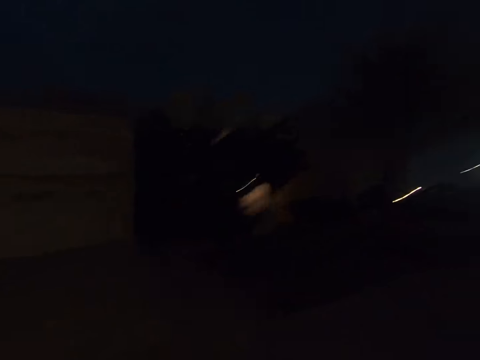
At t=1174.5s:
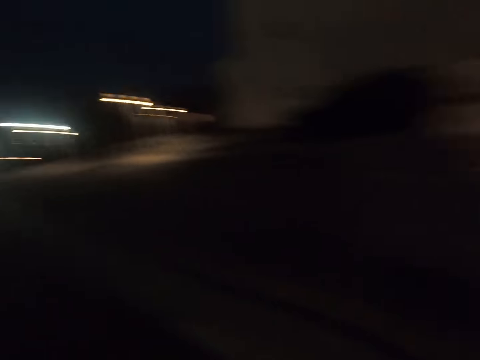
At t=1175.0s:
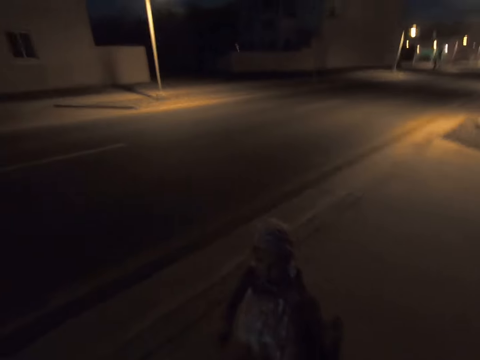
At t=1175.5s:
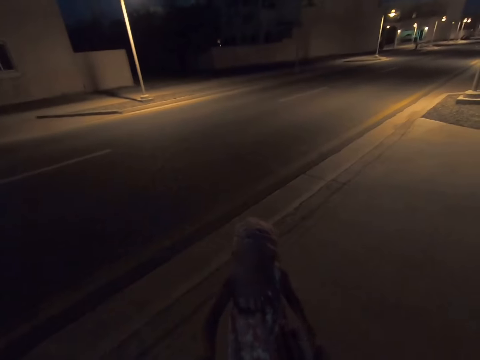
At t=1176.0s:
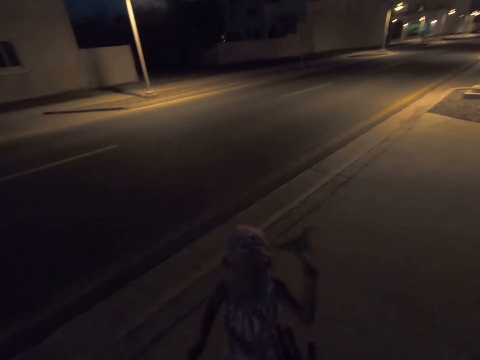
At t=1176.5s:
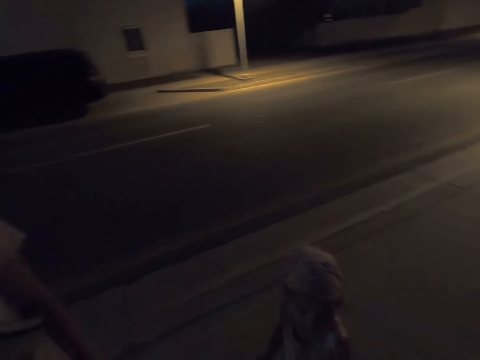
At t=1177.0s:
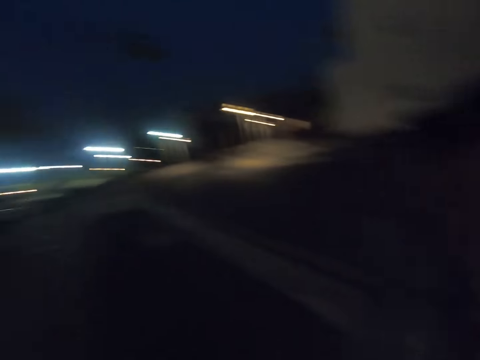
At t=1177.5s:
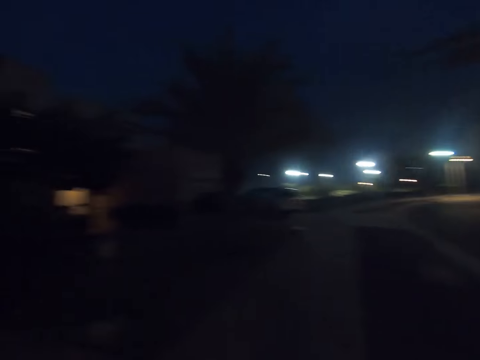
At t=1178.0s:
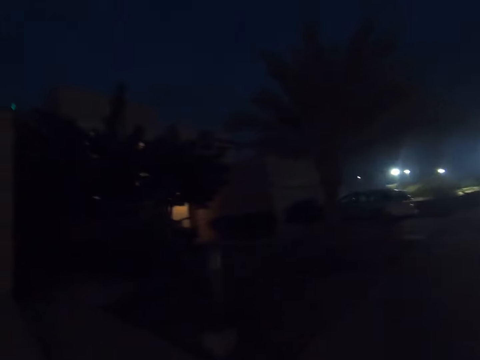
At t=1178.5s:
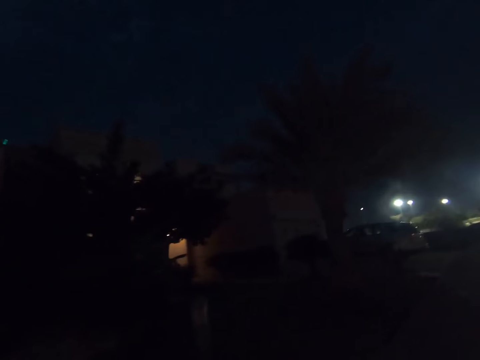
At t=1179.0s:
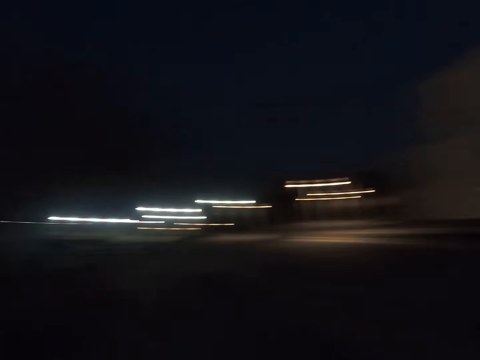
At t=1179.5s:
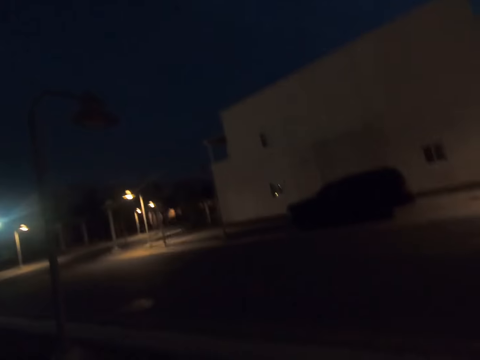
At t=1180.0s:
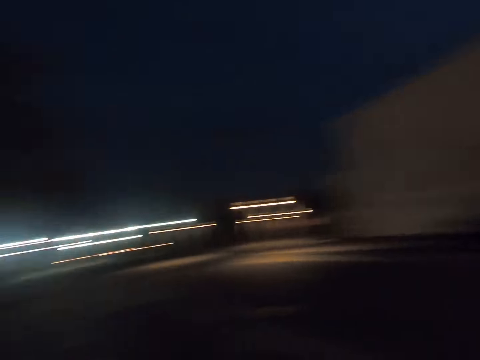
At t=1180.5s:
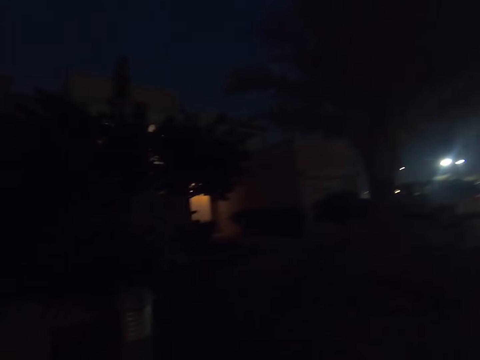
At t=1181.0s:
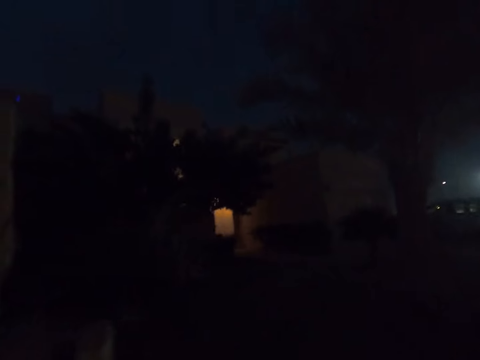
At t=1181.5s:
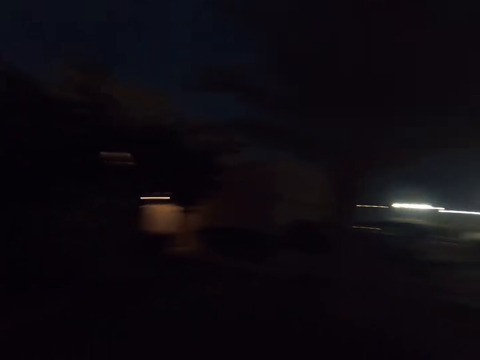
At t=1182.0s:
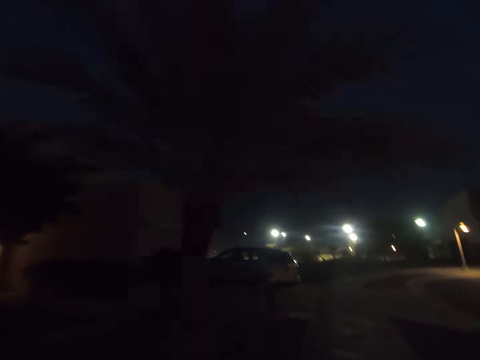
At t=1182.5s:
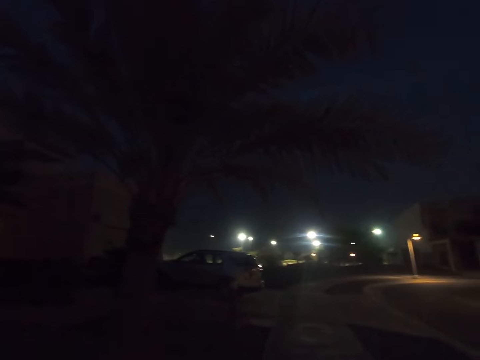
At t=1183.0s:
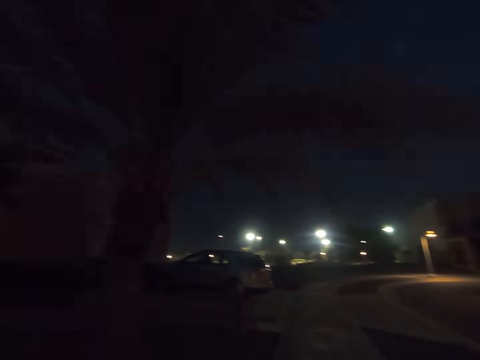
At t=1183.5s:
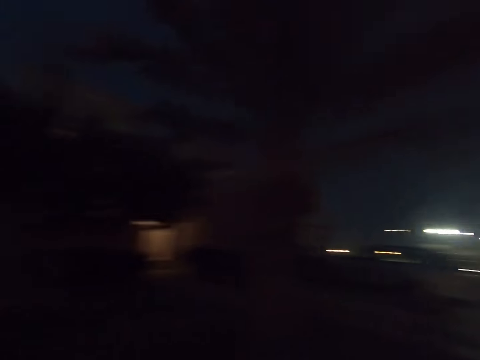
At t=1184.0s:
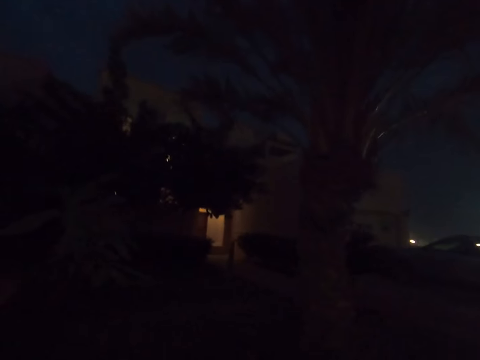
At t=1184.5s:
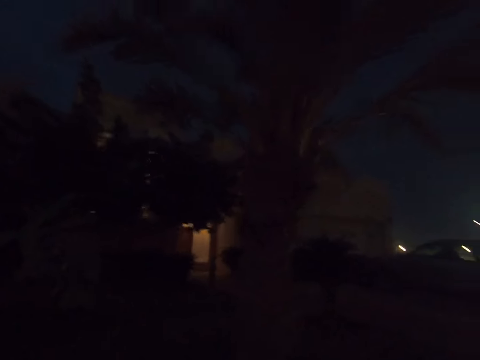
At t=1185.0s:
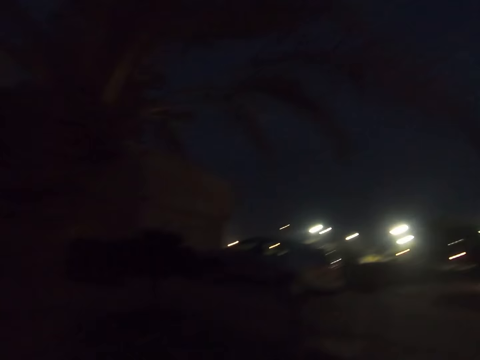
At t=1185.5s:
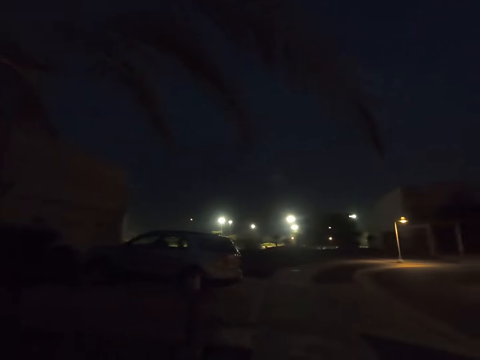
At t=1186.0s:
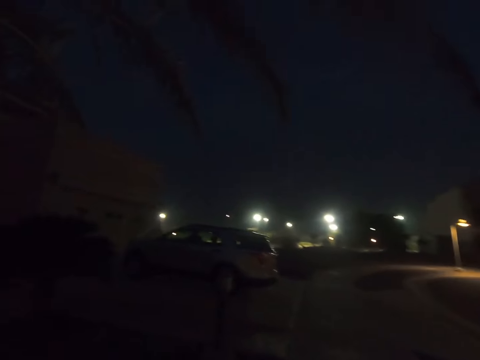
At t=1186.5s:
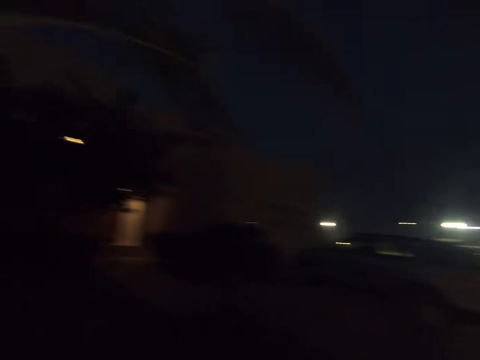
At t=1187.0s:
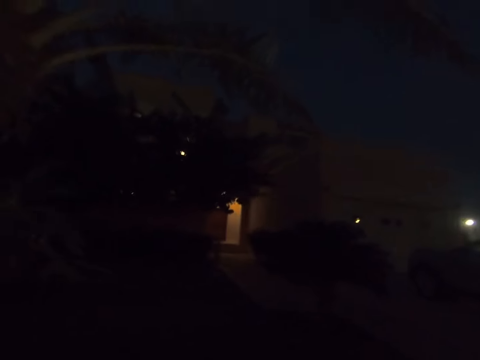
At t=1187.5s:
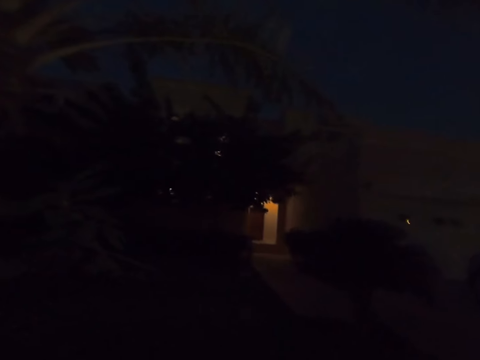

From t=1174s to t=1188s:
The camera wearer turns around. They look at a woman. They gaze at a child. They walk on the sidewalk. They look around. They walk around. They gaze at a palm tree. They stop.

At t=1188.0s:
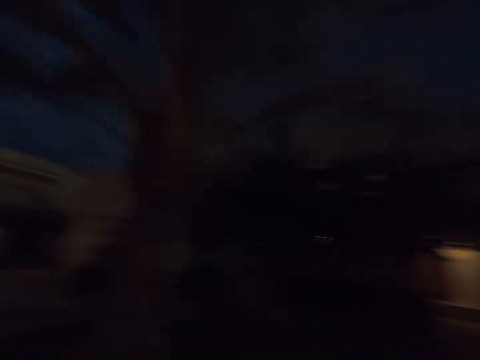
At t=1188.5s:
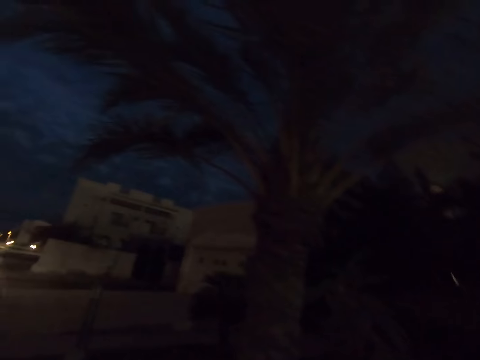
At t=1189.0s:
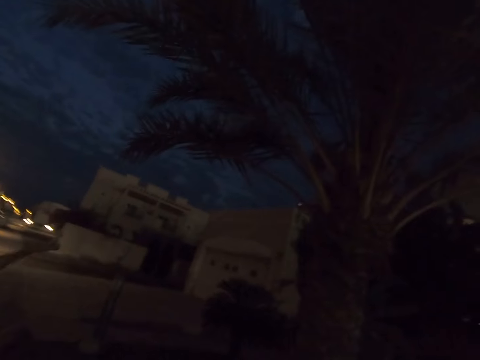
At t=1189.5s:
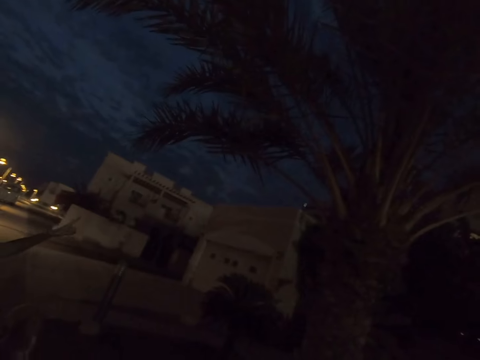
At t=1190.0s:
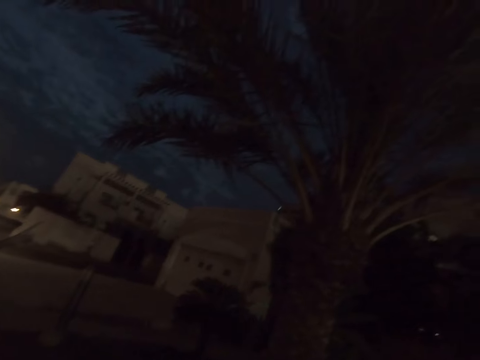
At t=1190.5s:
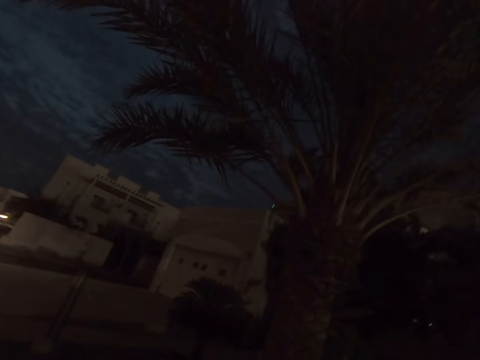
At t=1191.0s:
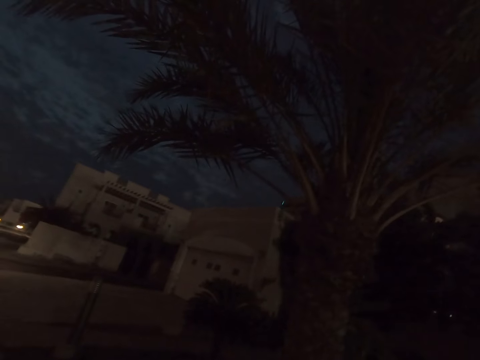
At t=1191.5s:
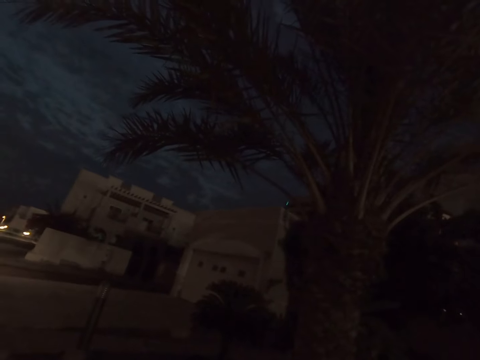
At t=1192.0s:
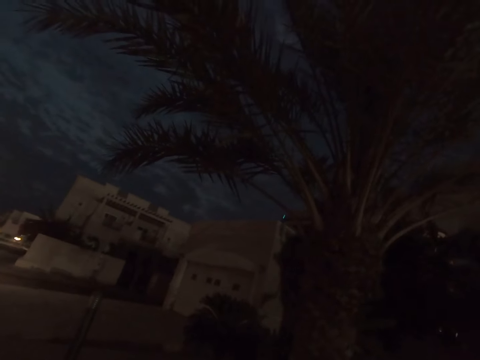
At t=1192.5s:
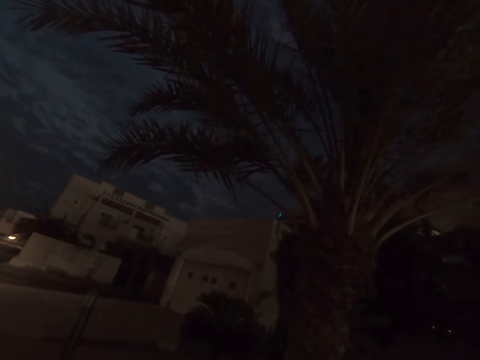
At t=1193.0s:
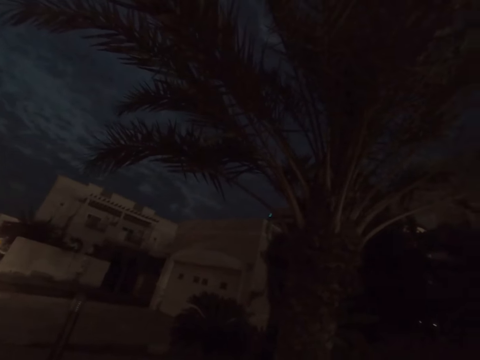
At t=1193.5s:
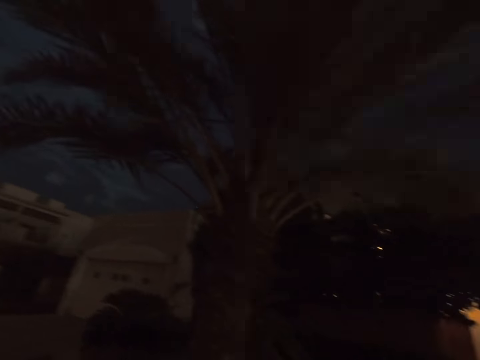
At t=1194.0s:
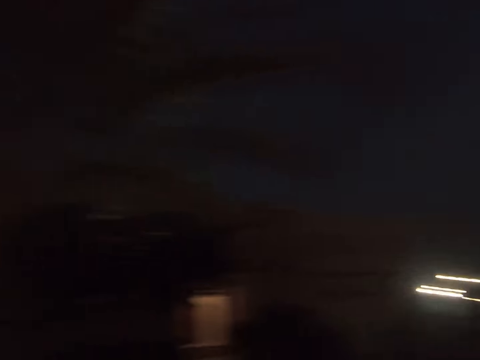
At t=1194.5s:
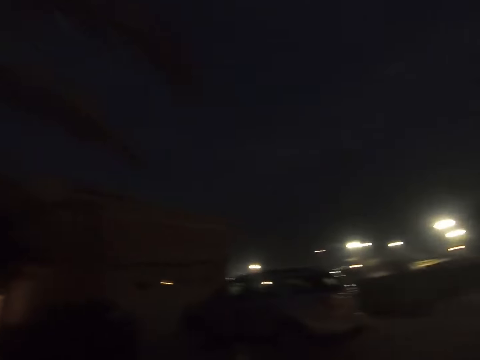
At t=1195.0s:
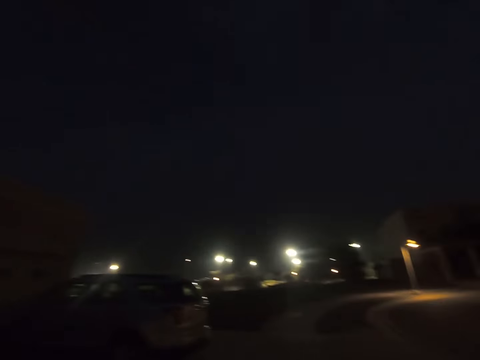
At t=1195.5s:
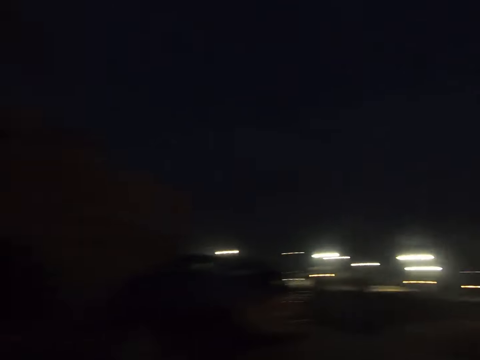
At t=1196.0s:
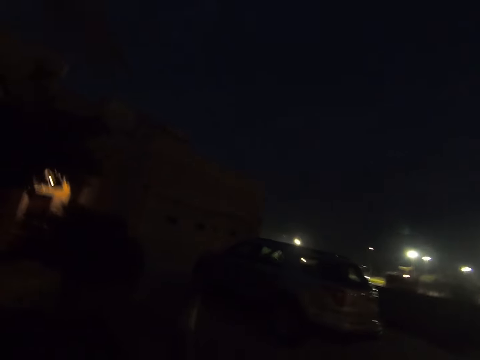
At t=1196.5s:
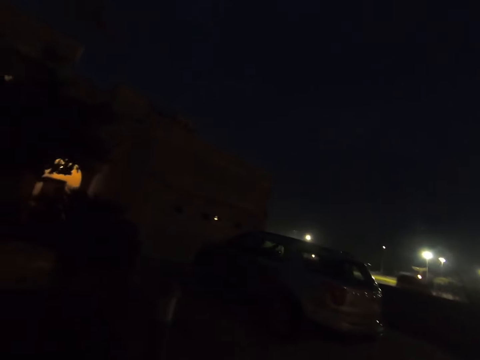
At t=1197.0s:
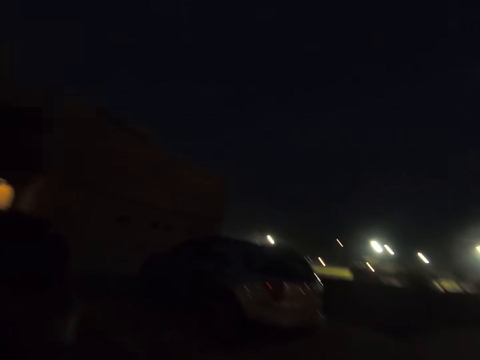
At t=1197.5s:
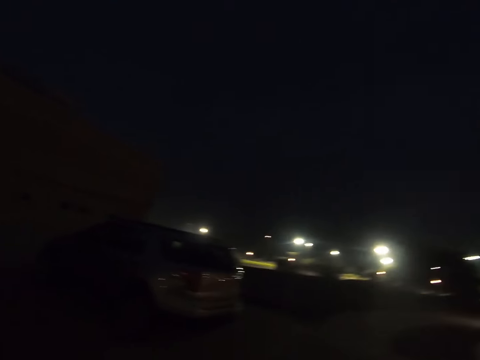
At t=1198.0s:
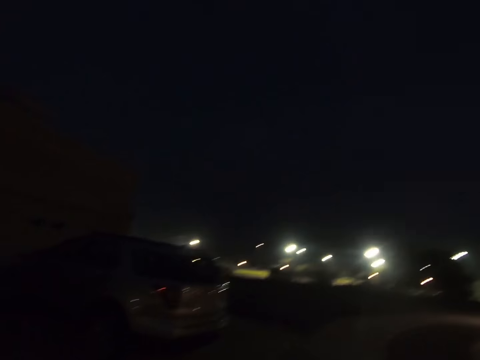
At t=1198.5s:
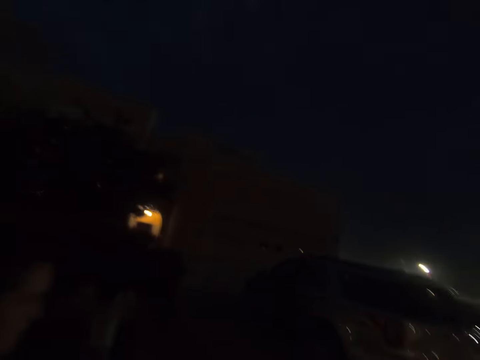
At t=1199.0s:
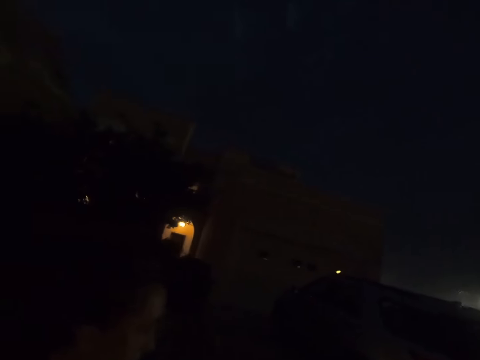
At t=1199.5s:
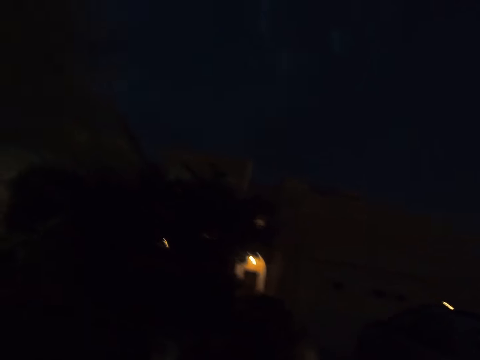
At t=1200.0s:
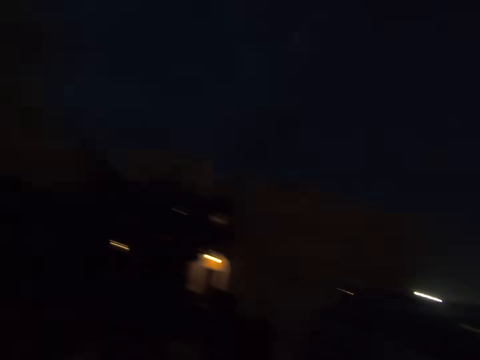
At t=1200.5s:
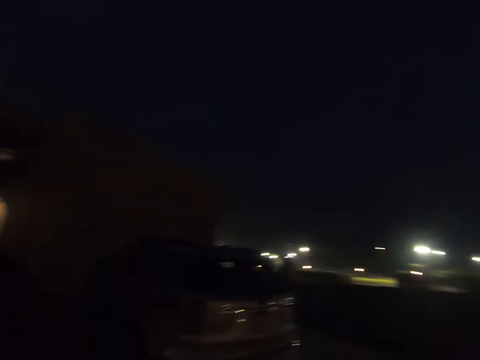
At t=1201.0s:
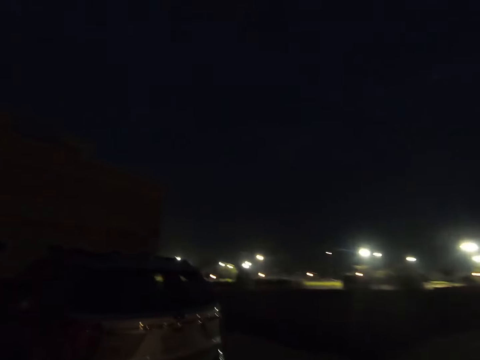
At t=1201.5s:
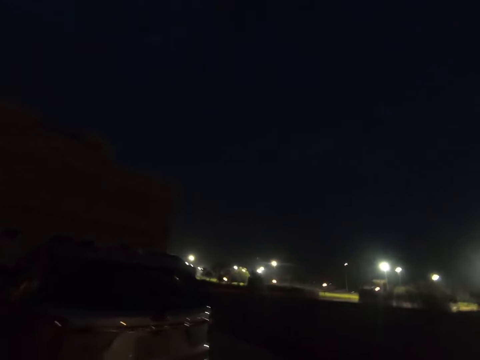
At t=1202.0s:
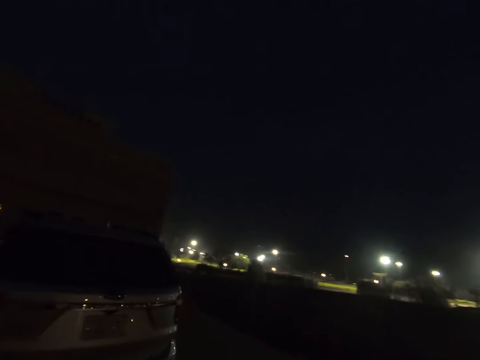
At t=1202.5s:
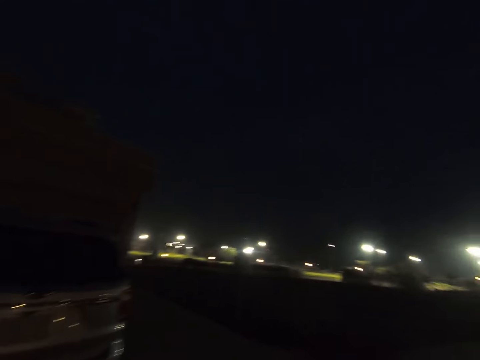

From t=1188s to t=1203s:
A woman points something at the camera wearer. The camera wearer walks on the sidewalk. They look around. They walk on the sidewalk alongside the woman. They walk on the sidewalk.
